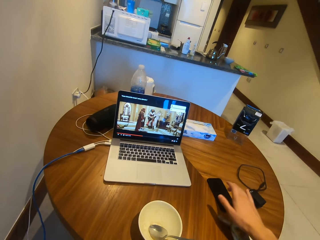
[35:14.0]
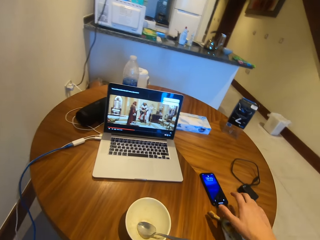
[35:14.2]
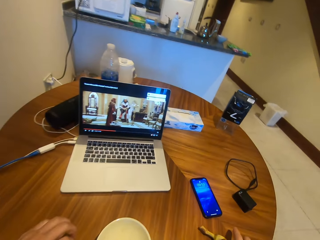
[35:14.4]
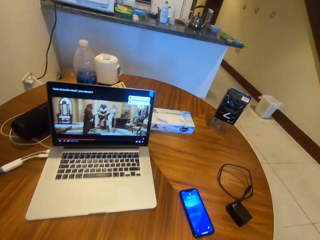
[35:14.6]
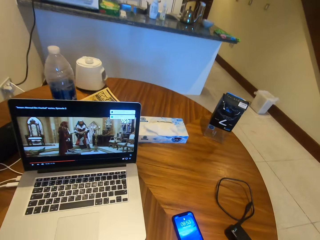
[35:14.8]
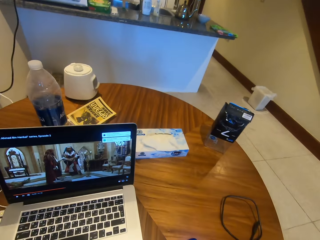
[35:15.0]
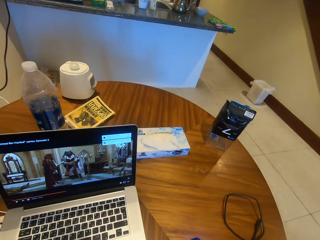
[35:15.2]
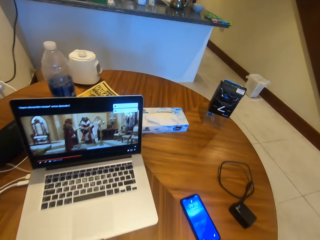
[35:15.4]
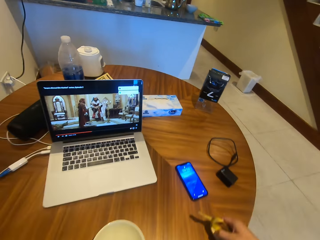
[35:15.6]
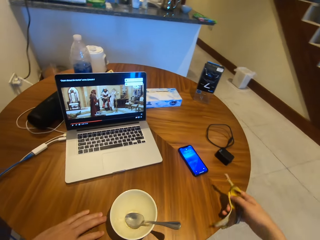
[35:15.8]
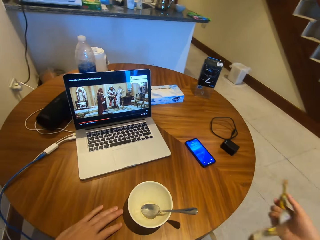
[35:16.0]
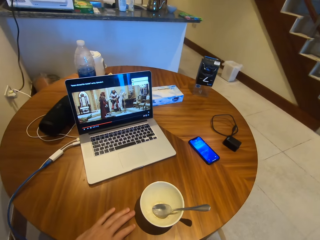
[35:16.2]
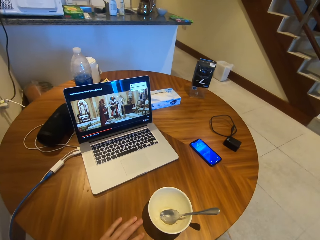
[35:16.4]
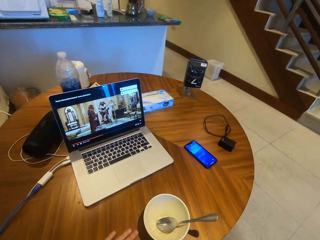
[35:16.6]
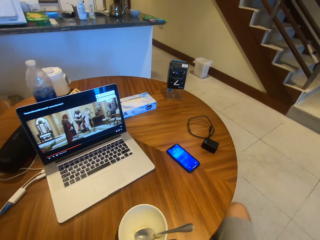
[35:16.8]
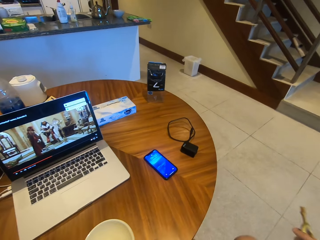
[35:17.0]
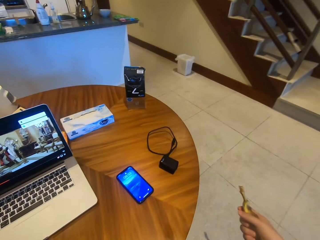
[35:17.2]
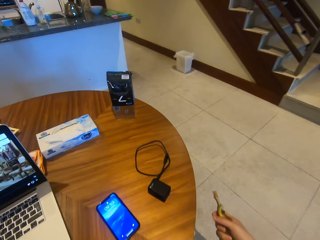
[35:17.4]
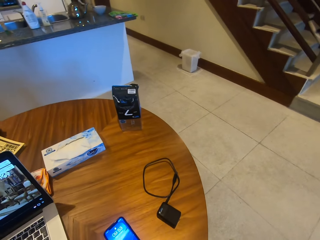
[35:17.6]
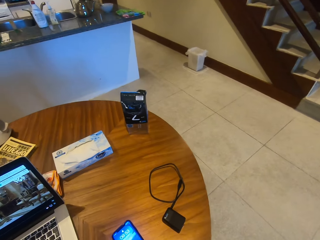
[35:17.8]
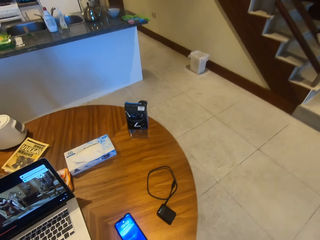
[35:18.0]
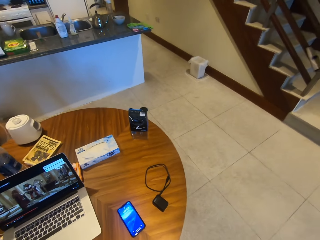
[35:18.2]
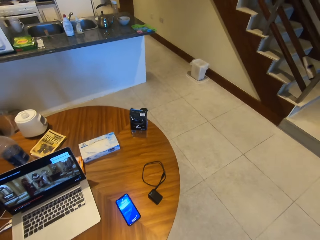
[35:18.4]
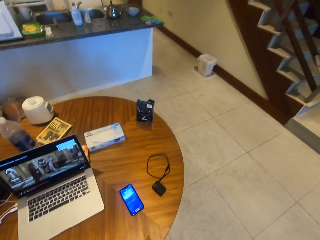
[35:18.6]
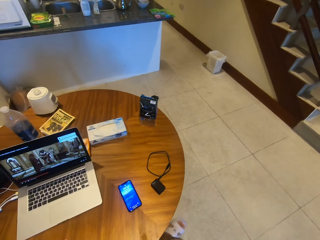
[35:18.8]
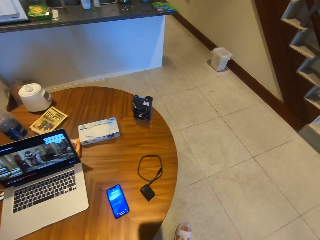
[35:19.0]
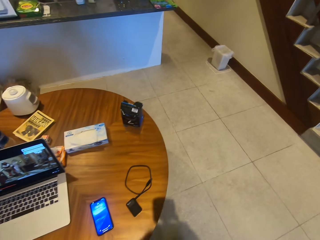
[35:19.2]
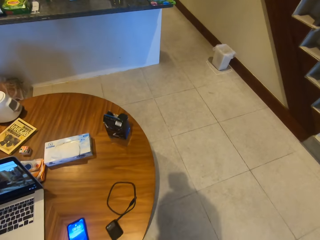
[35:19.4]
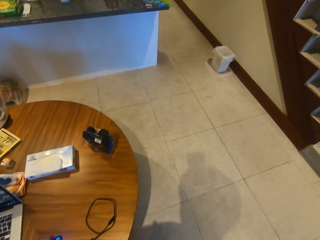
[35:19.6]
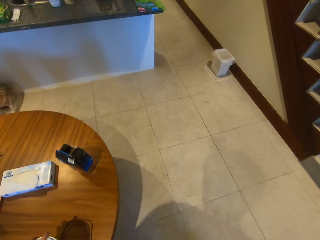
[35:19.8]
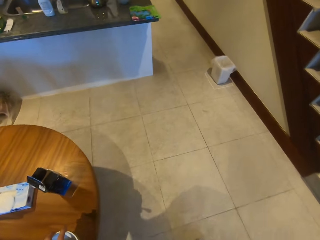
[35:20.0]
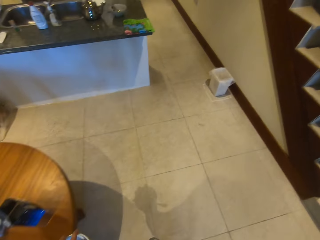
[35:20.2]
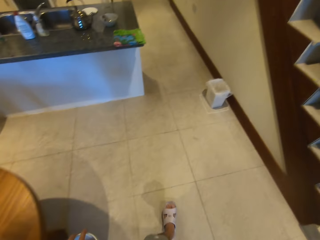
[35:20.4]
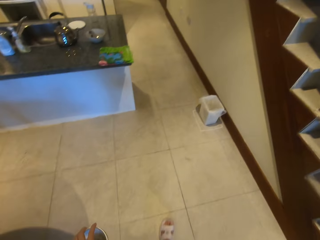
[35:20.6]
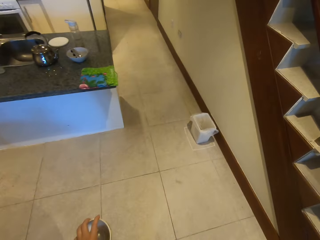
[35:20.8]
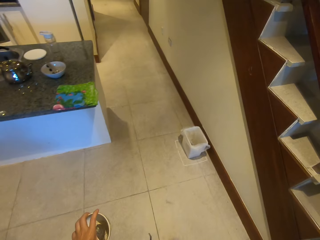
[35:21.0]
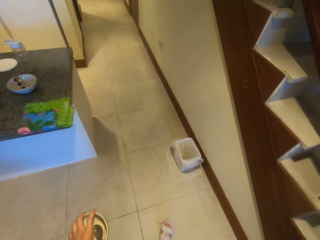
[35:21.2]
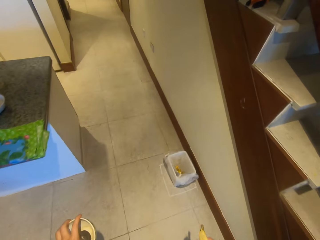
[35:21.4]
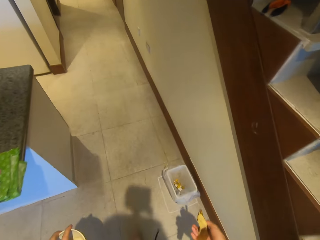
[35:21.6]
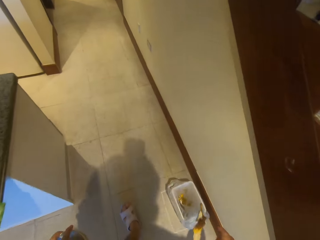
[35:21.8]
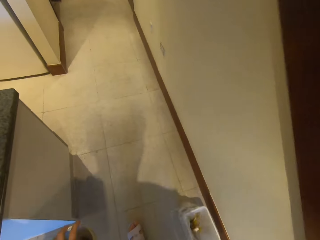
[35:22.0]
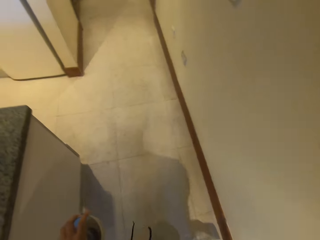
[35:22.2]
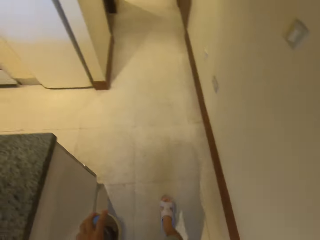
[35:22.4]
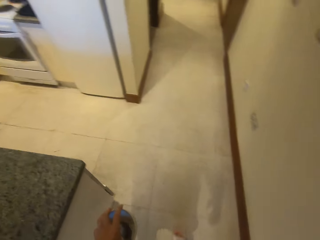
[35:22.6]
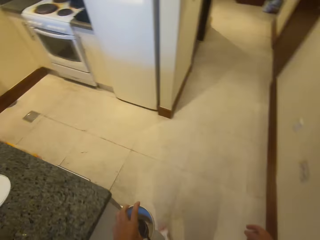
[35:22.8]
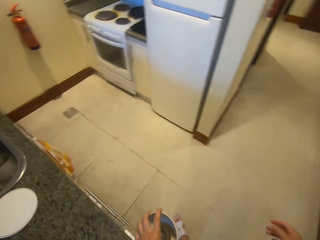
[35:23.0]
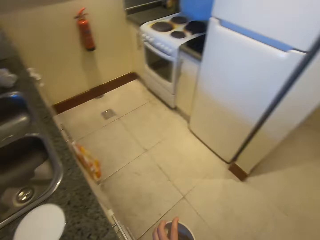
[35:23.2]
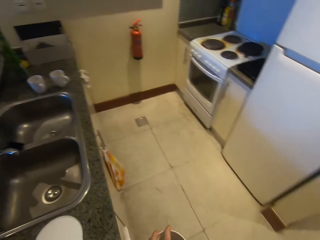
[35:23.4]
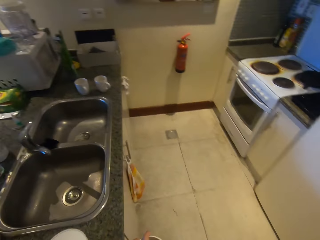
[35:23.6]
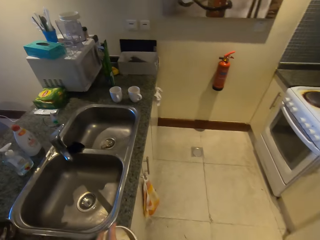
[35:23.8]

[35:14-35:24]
The camera wearer presses the phone. They stand up, grab banana peels on the table, and walk around.

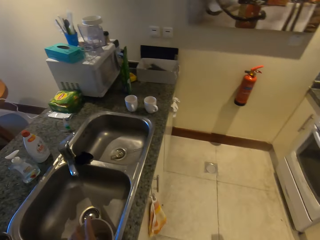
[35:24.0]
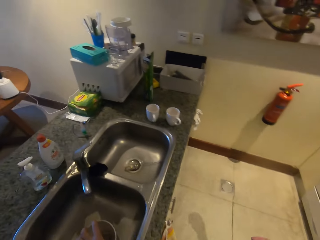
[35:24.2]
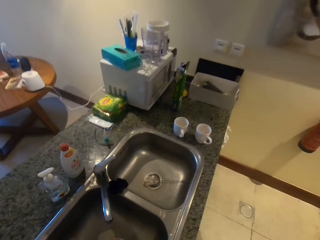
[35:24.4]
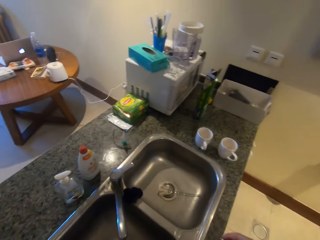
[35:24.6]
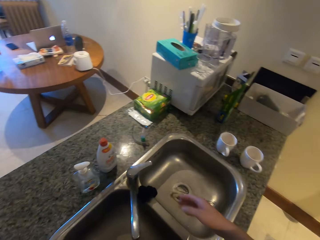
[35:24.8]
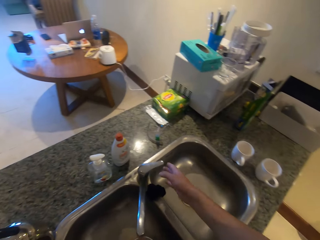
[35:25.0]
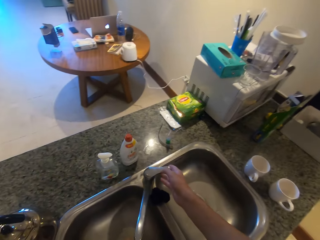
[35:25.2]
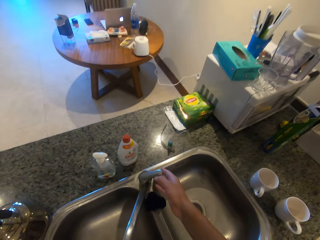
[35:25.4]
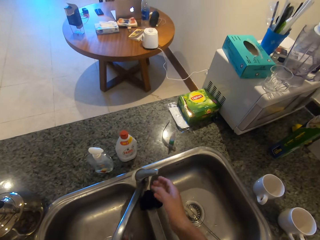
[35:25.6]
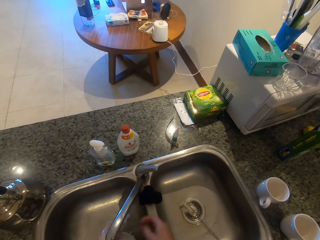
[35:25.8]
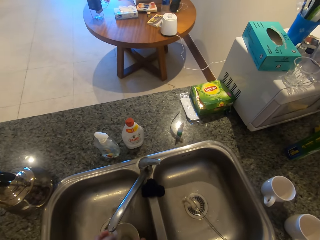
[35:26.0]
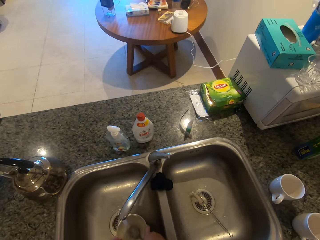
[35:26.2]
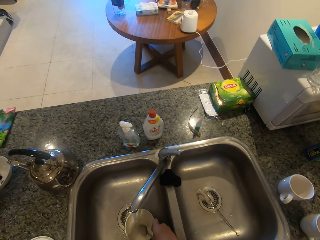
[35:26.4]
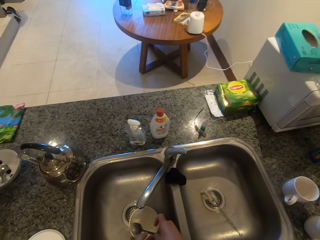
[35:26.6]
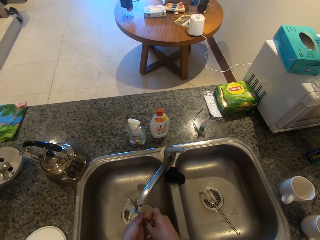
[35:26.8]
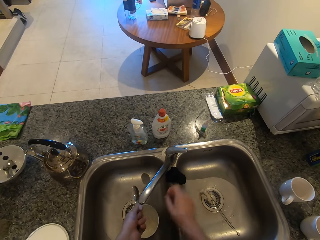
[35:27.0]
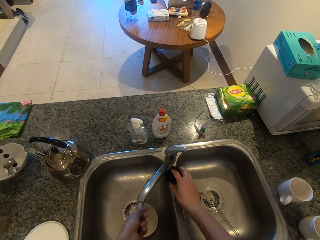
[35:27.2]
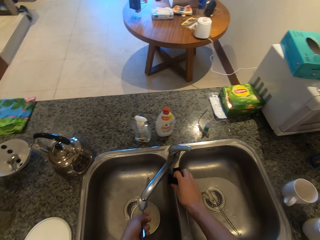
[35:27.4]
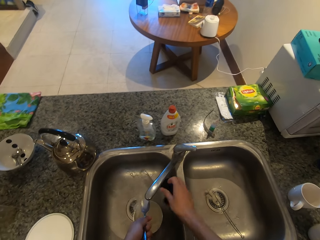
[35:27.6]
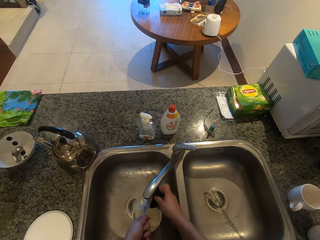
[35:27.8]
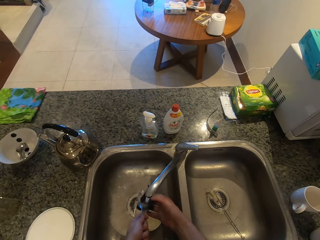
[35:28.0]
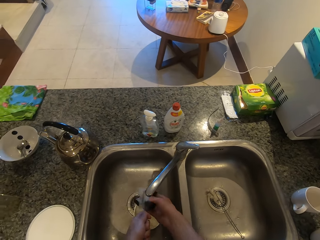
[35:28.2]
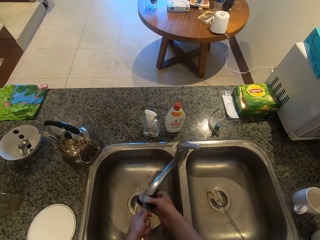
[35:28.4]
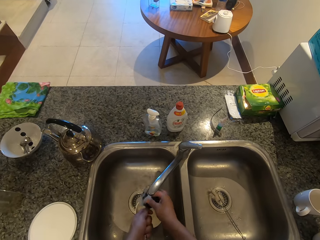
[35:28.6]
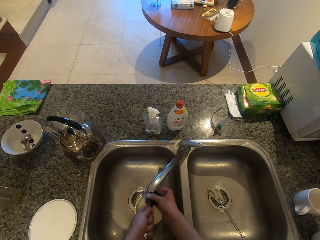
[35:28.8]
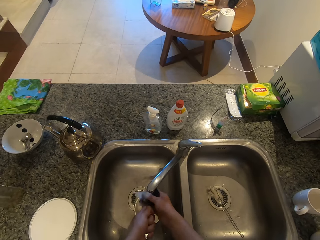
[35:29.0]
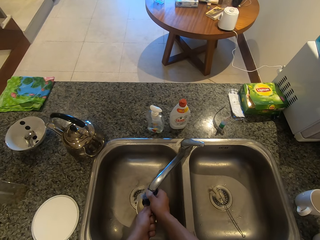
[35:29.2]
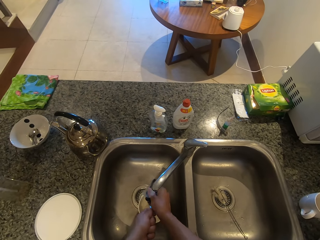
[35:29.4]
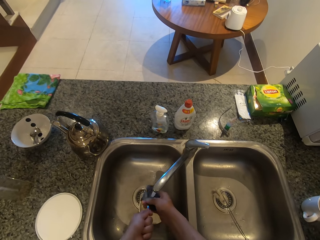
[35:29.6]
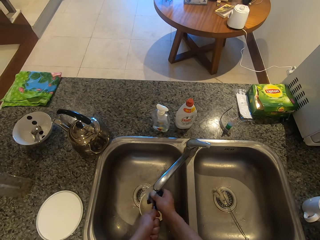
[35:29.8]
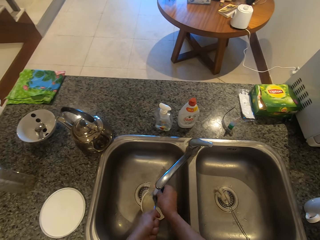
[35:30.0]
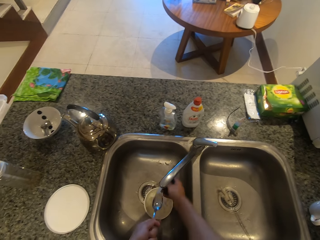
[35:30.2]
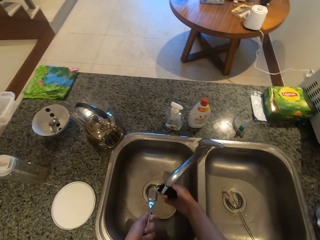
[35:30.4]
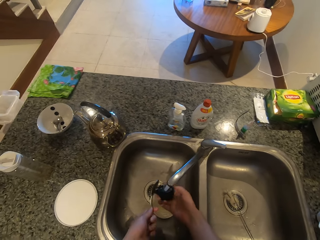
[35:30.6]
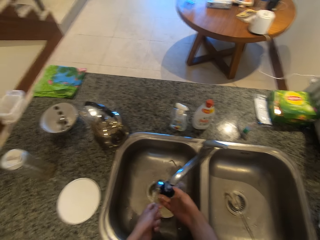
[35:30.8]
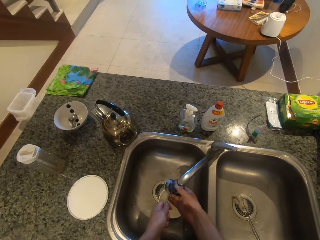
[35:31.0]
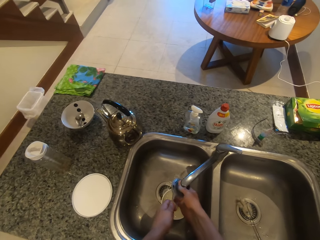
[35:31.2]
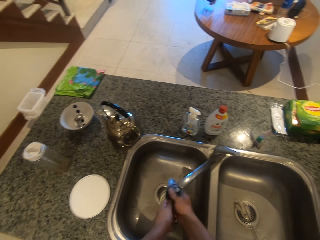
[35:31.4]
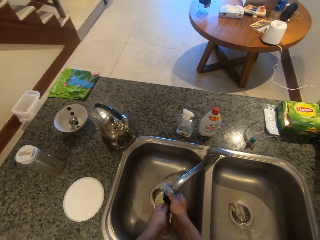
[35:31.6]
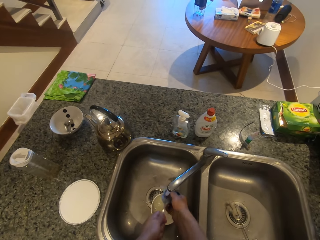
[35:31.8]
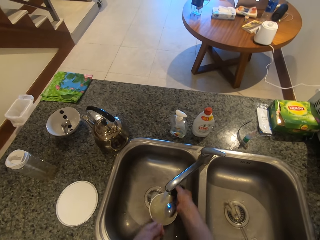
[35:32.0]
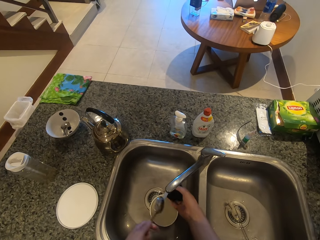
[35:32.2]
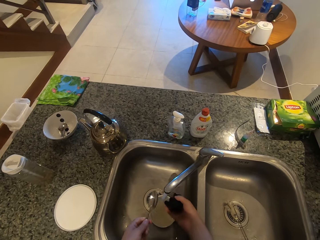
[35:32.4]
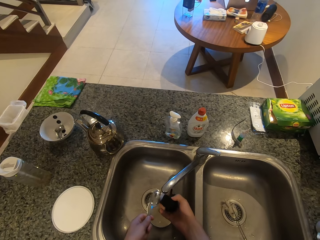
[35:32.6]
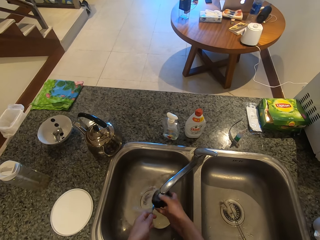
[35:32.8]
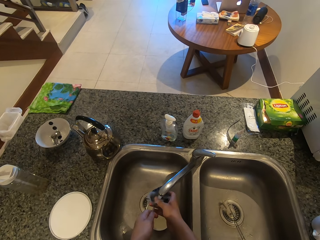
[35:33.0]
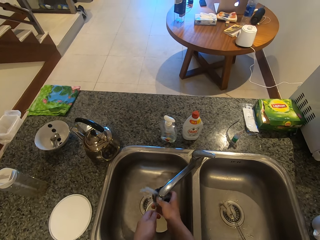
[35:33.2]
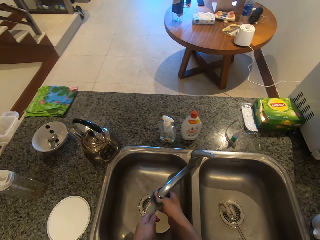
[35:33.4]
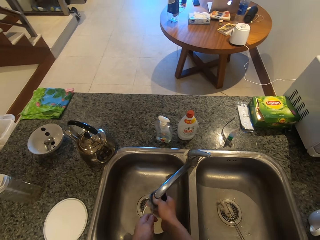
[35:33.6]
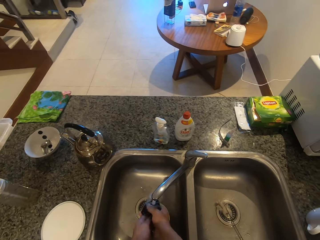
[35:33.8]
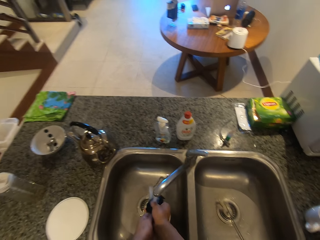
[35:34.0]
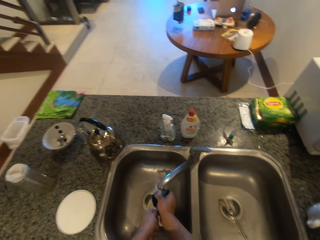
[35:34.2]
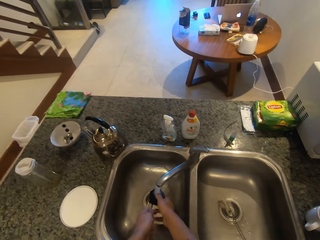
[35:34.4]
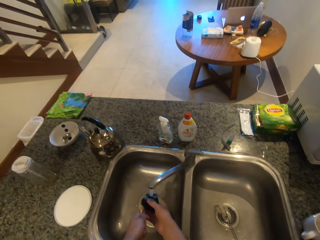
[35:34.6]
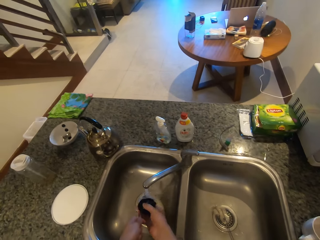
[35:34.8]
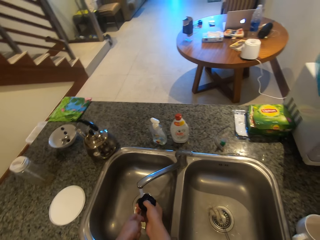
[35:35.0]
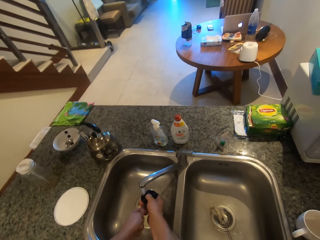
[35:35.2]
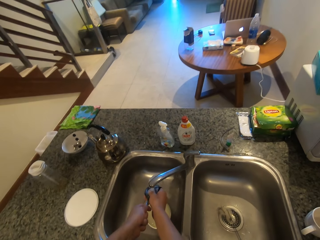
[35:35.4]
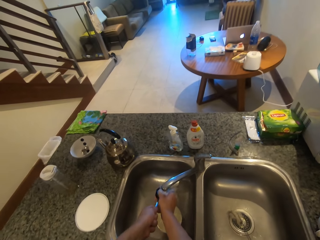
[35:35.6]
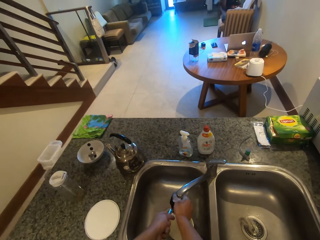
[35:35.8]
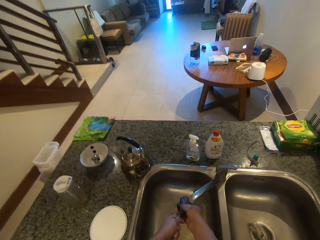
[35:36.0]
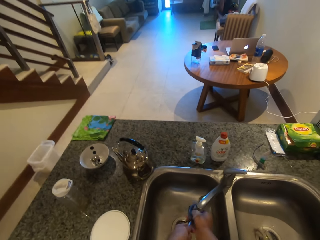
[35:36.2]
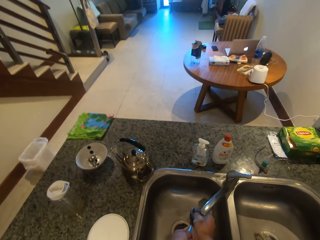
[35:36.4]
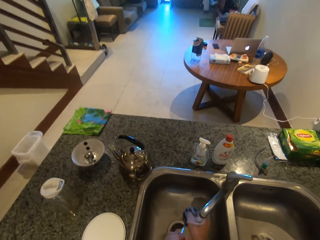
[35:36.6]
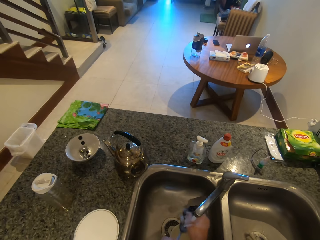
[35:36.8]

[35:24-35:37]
The camera wearer puts the plate in the sink. They open the tap. They pick up the dishwasher and wash the spoon.
